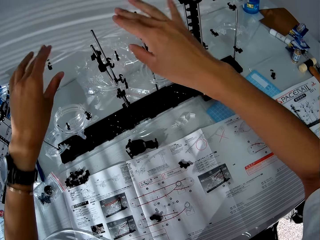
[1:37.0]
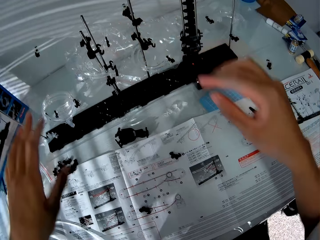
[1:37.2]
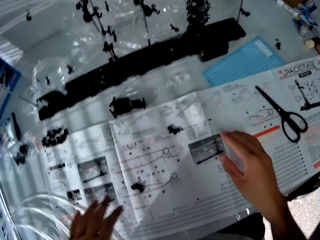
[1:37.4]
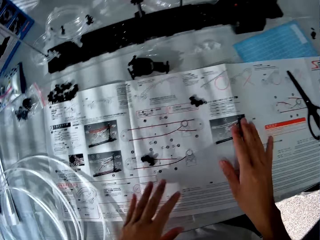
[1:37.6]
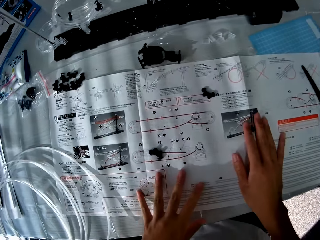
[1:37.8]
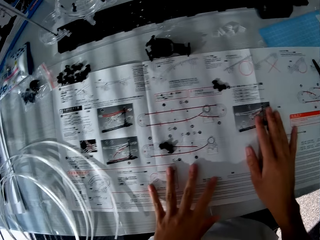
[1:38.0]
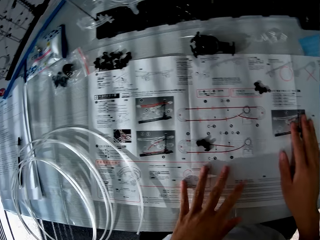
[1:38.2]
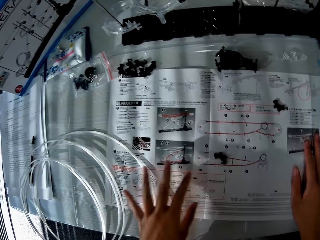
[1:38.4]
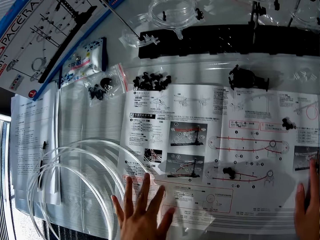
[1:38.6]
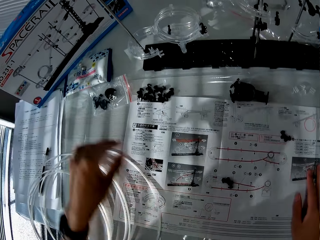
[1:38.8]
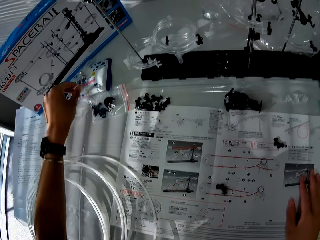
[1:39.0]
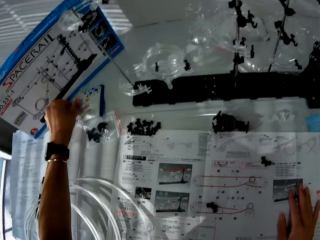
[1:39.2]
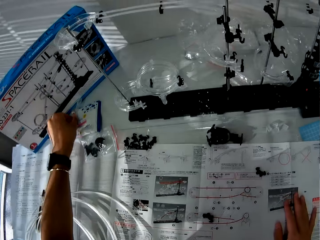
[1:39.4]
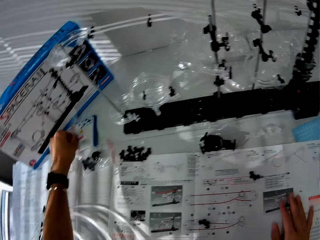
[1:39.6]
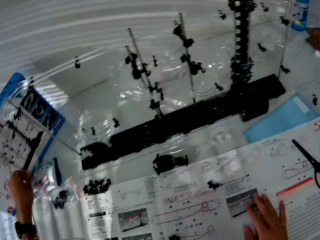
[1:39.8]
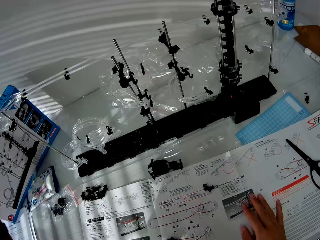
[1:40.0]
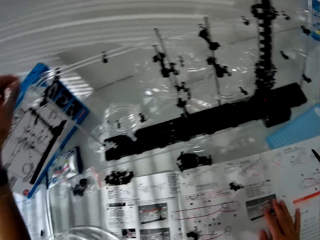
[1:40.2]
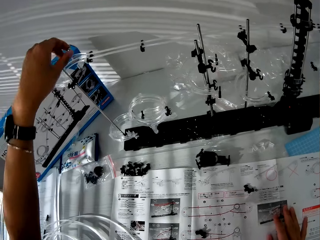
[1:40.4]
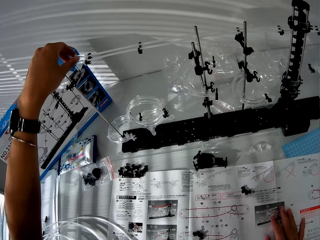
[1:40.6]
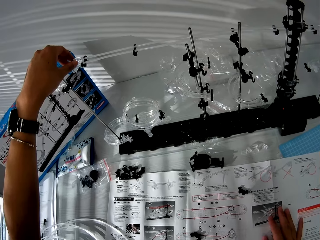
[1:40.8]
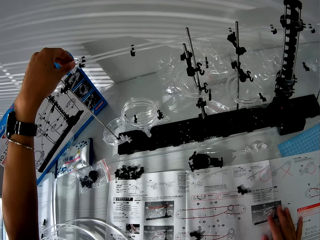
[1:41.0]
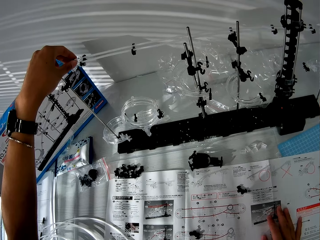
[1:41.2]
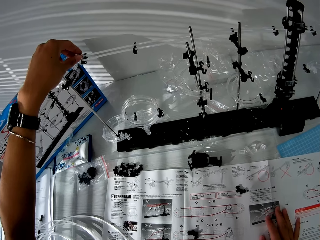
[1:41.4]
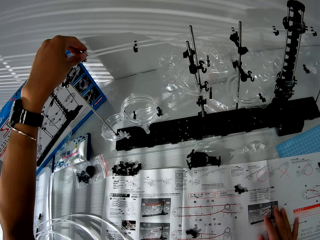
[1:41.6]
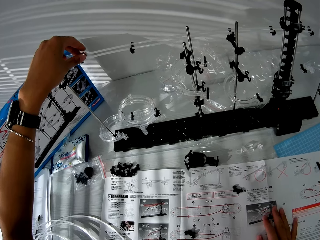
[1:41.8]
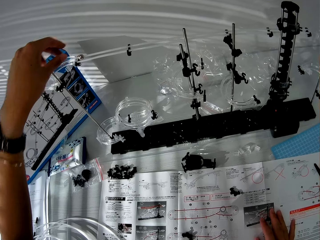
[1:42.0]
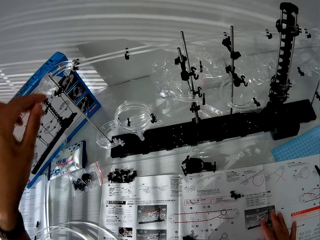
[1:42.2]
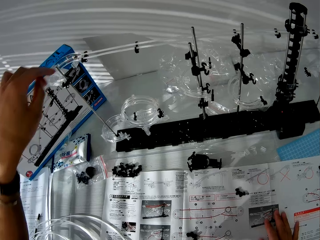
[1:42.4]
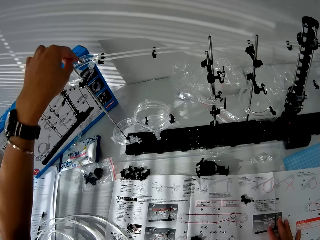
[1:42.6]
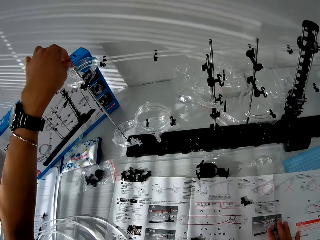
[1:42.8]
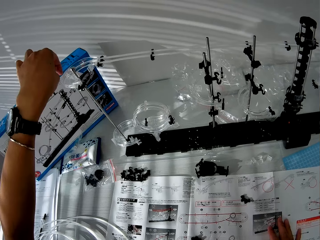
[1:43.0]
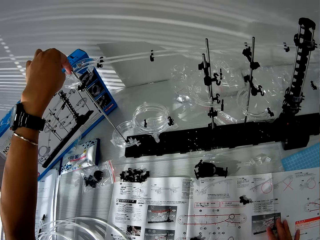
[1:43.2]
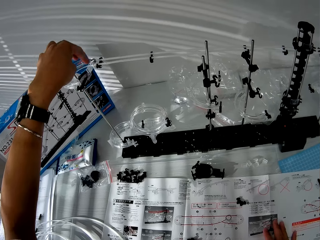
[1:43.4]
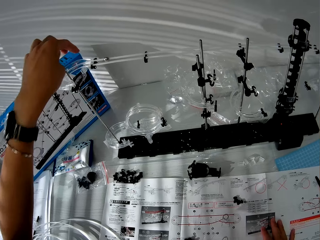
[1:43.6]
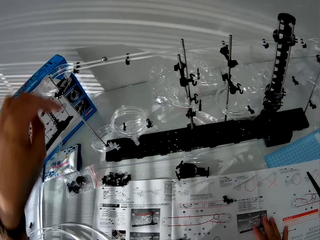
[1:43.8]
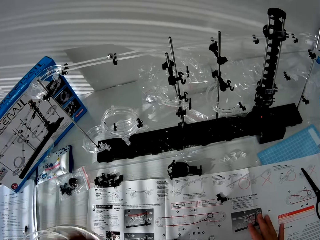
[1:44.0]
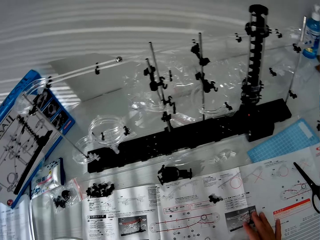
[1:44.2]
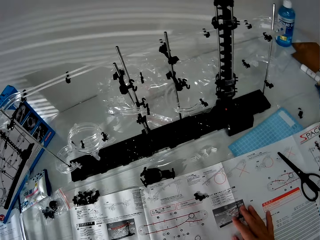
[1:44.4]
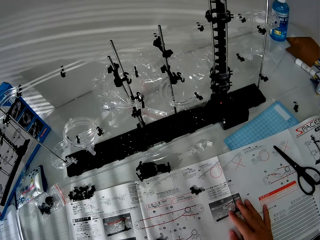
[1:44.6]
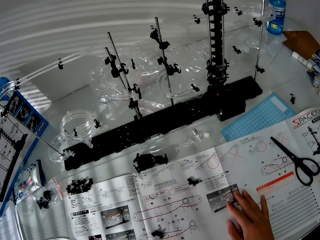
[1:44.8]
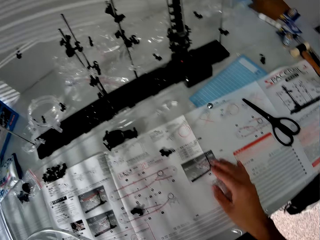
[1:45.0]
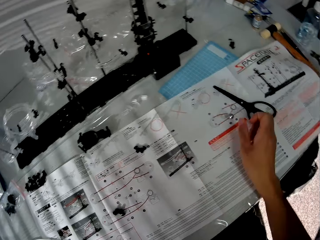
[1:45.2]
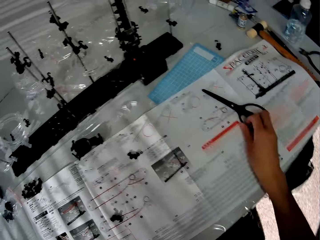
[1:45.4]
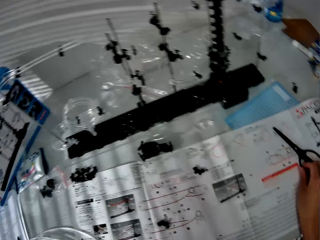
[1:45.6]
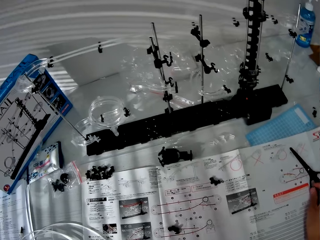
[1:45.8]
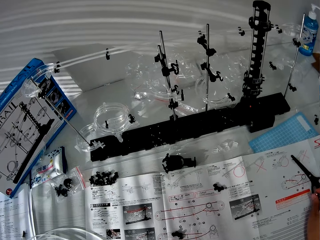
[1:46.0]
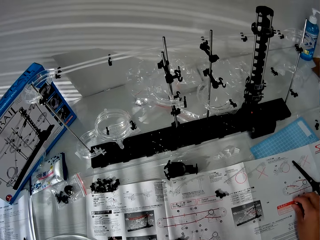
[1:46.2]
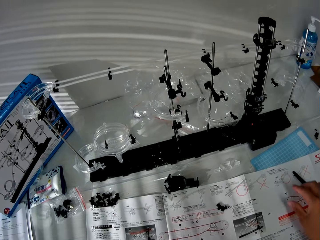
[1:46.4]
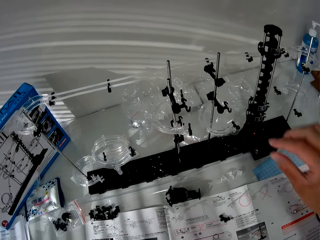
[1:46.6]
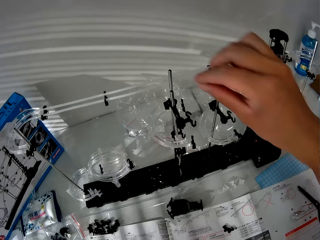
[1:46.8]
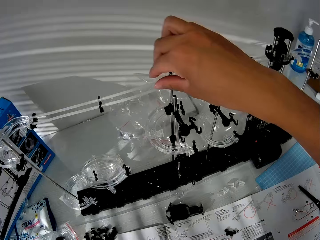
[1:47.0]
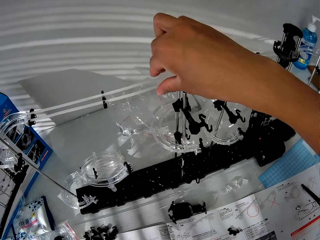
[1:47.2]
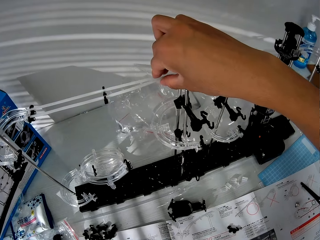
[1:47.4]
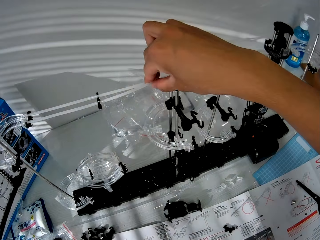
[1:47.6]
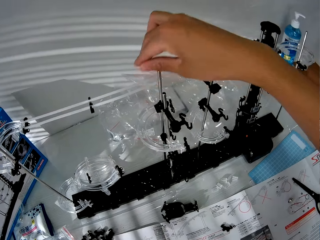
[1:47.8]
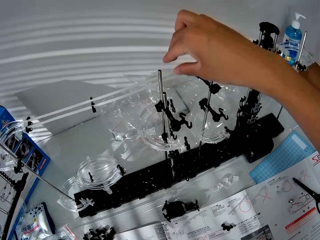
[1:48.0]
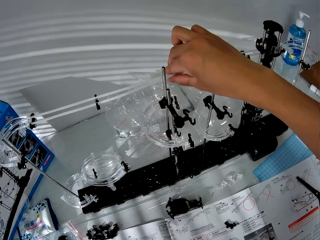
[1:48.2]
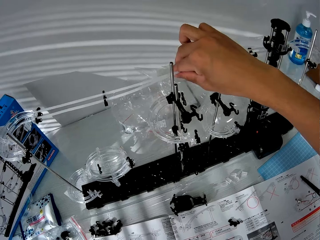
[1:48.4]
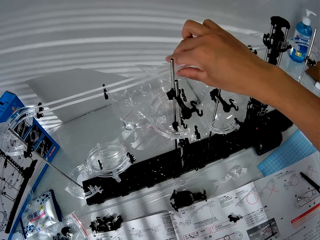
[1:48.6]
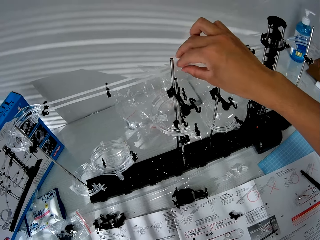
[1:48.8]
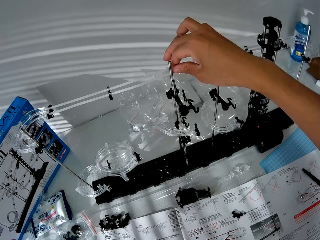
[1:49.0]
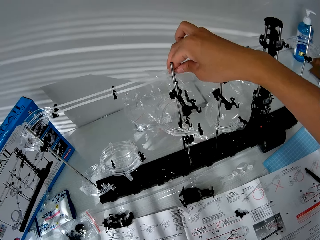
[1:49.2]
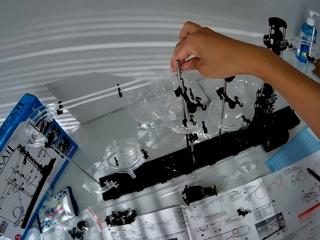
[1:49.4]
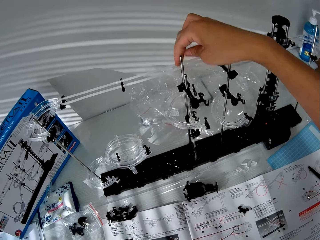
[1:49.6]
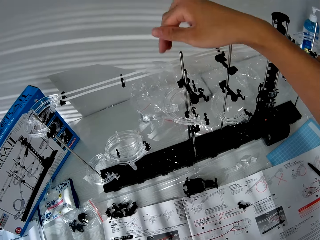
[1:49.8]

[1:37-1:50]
The camera wearer removes his hands from the space rail. He places his hands on the manual instruction. He looks at the space rail's drawings on the paper. He removes his left hand from the manual instruction. He picks up the steel ball from the table with his left hand. He drops the steel ball on the space rail. He pushes the steel ball on the space rail. He looks at the ball on the space rail. He moves the steel ball from the table. He touches the space rail with his right hand.

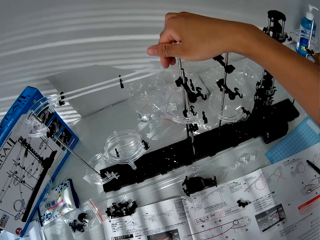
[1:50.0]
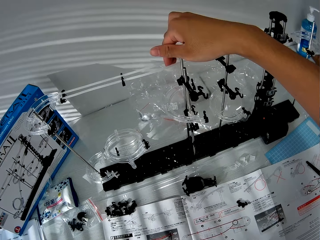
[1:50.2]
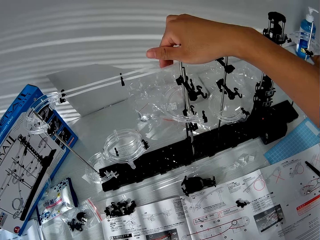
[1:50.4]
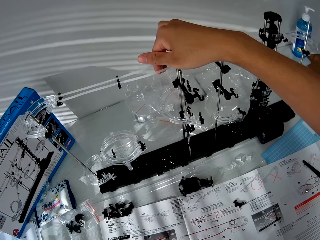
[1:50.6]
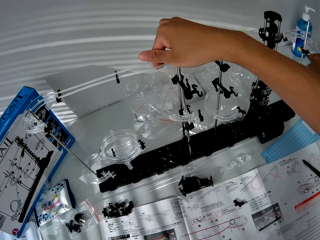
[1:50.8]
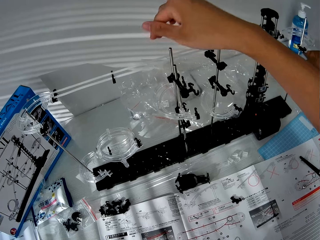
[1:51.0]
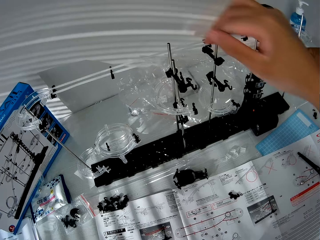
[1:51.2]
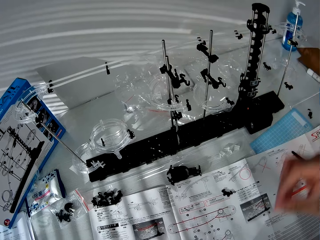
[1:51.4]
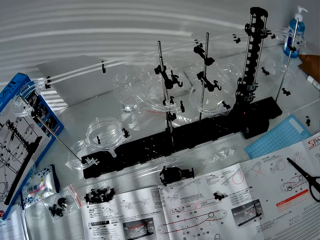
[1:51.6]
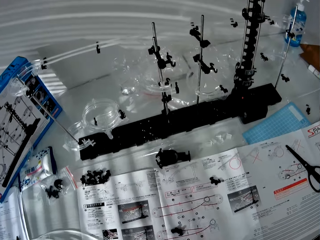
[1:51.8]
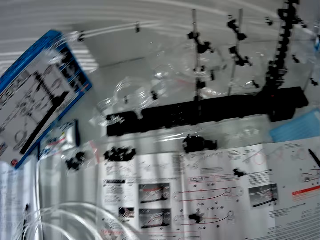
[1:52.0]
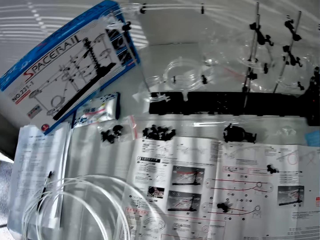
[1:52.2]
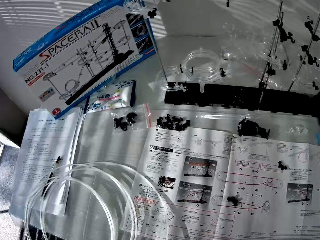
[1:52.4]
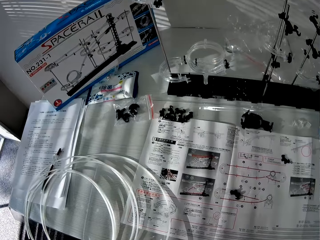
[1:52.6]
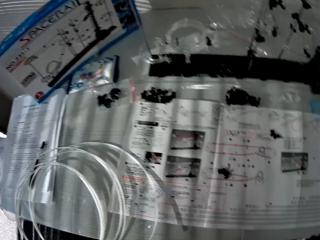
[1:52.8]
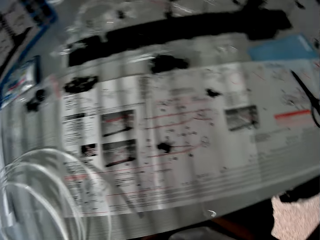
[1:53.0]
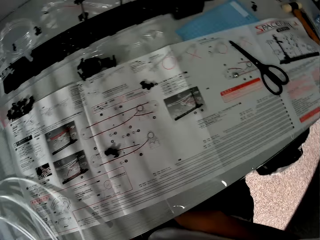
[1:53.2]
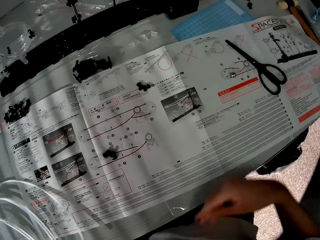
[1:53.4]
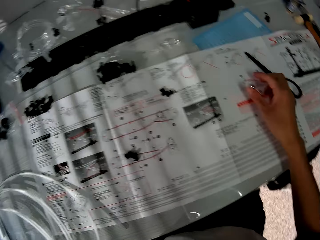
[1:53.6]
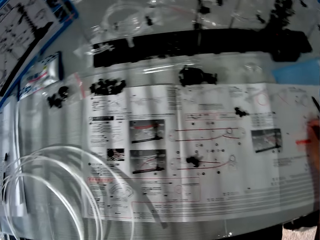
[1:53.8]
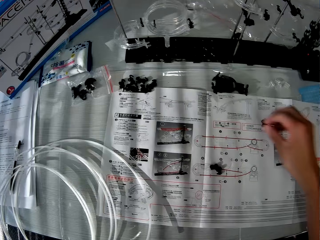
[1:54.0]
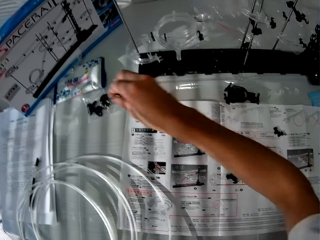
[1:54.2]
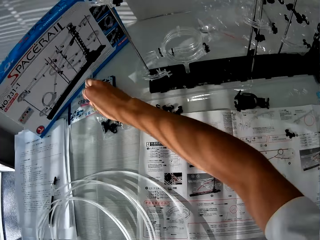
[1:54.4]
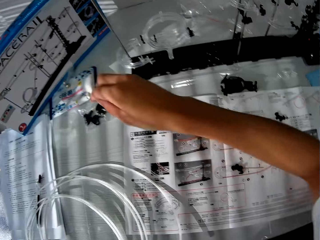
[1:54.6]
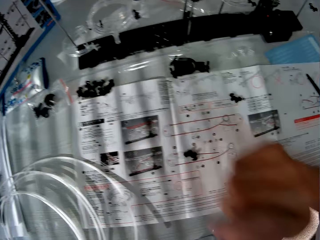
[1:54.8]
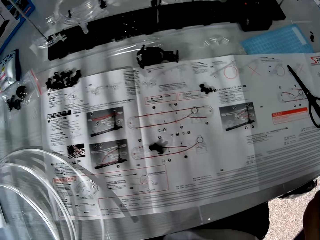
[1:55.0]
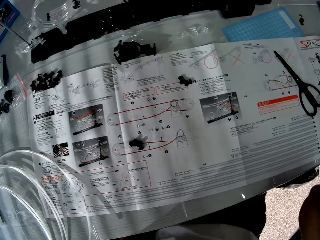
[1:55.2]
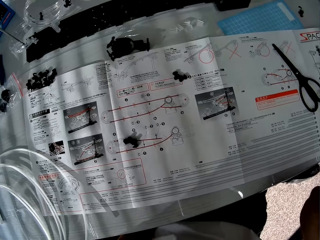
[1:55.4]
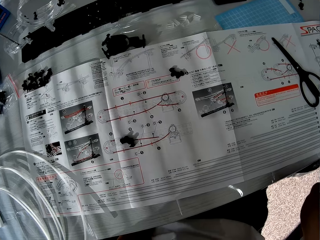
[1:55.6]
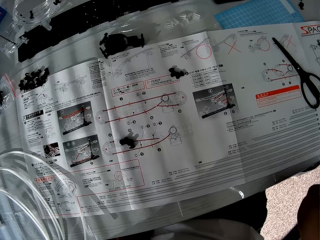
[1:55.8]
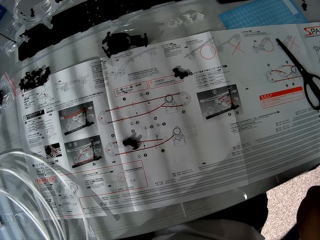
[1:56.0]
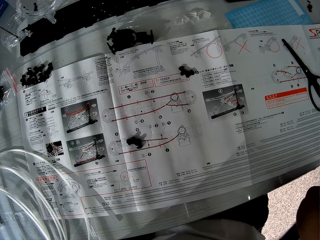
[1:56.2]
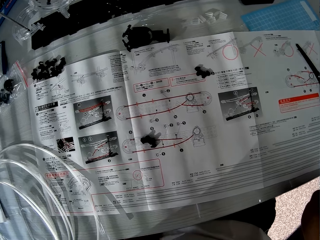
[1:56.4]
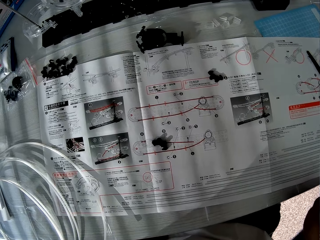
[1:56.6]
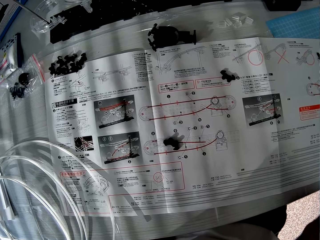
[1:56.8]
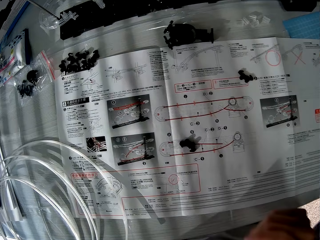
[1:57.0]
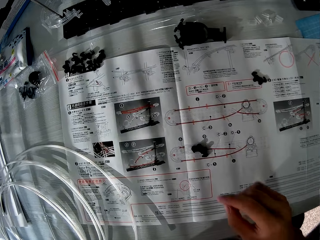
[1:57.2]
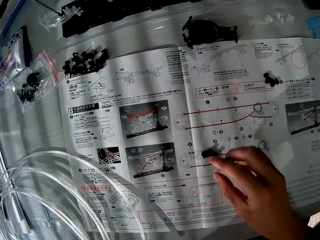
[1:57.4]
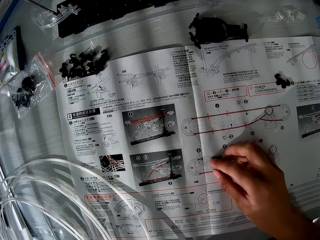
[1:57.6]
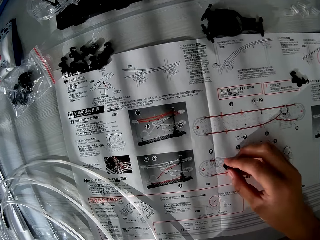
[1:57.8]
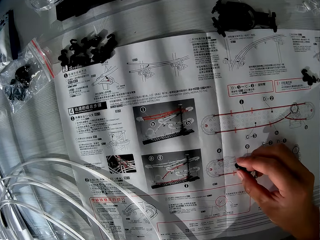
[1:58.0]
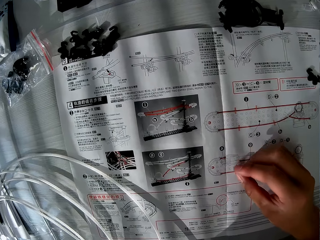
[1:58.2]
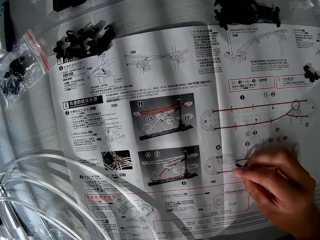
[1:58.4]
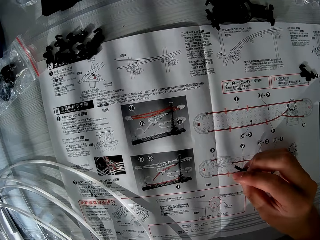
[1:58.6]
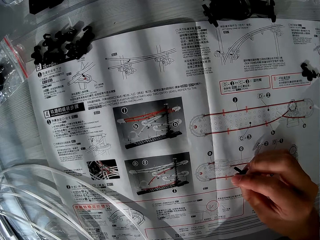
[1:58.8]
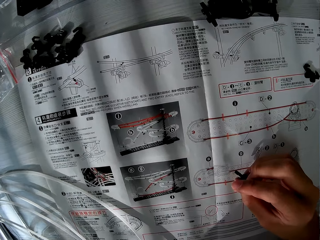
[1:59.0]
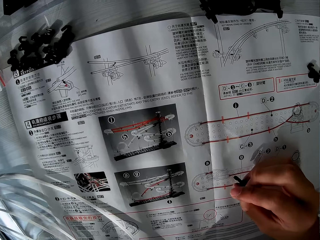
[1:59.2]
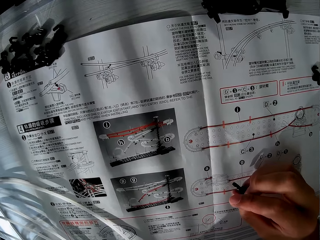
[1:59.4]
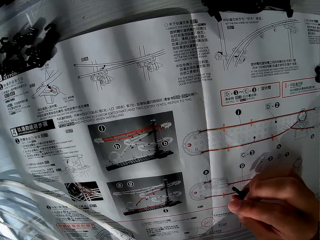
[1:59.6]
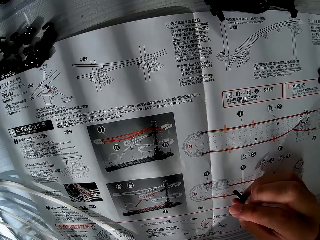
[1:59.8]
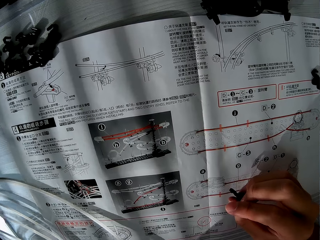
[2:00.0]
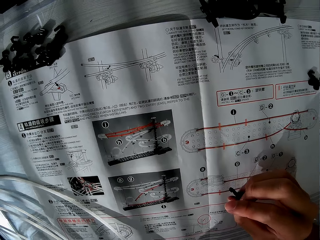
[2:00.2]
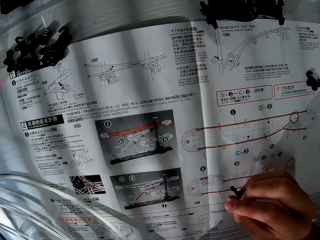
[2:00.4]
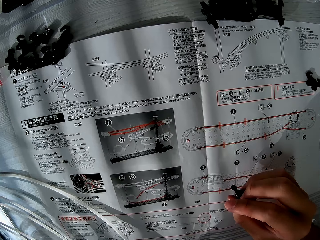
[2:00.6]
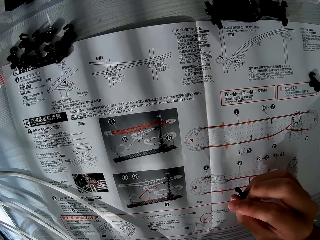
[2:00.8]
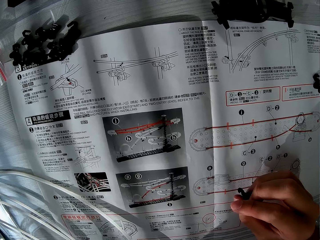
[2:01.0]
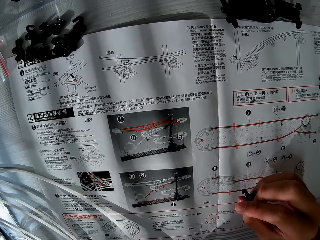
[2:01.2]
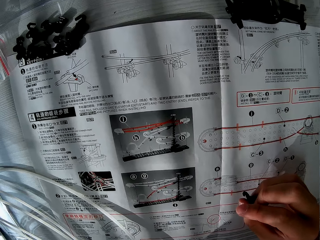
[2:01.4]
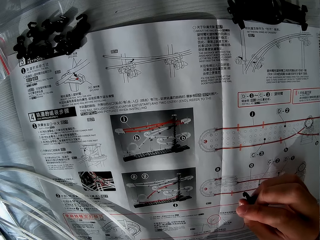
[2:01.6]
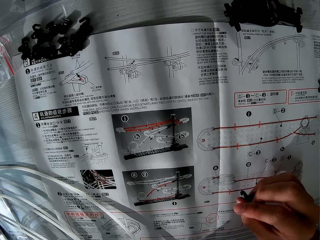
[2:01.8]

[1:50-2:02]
The camera wearer removes his hands from the space rail. He looks around the table. He picks up the steel ball from the table and drops the steel ball on the table. He touches his face with his right hand. He removes his right hand from his face. He picks up a piece of space rail from the table. He looks at the space rail's drawings on the paper.
